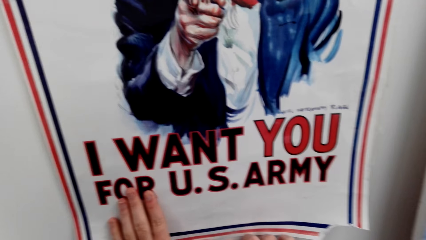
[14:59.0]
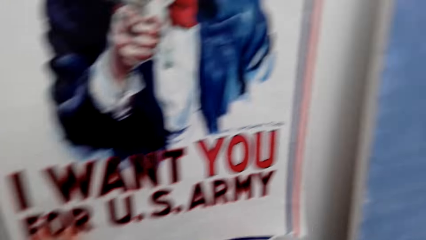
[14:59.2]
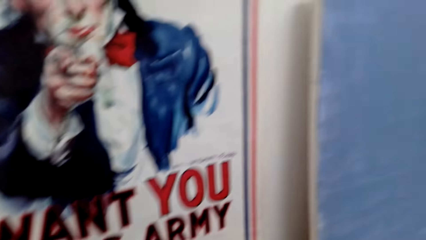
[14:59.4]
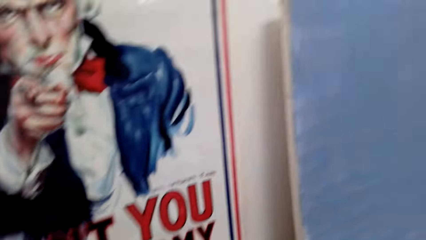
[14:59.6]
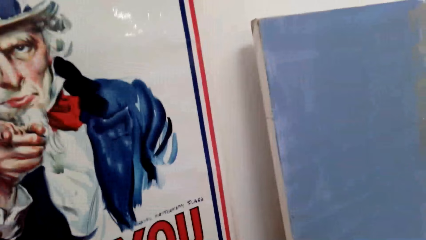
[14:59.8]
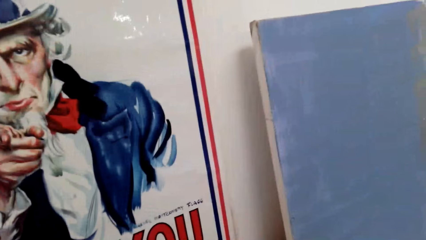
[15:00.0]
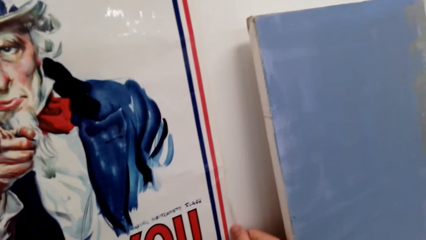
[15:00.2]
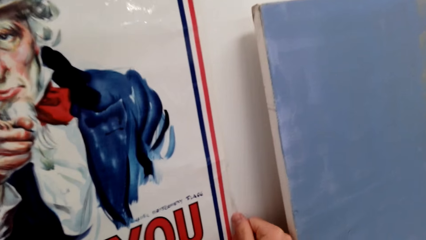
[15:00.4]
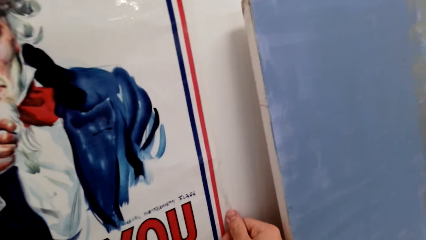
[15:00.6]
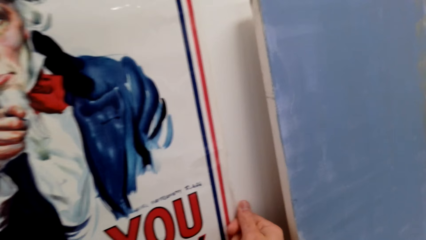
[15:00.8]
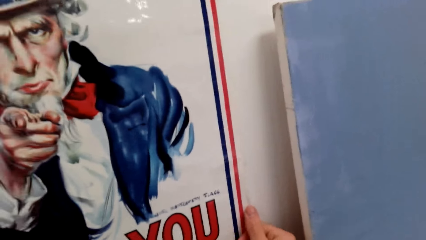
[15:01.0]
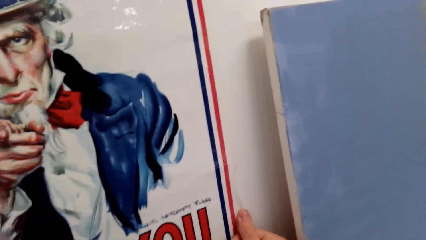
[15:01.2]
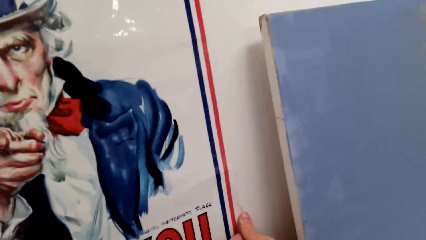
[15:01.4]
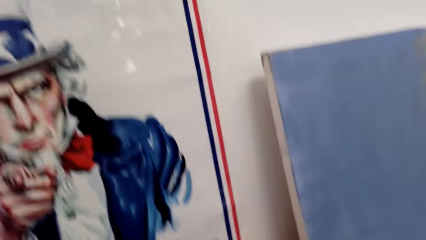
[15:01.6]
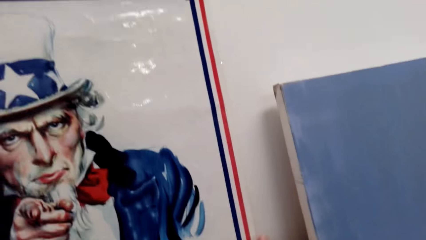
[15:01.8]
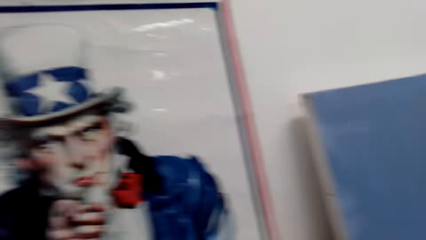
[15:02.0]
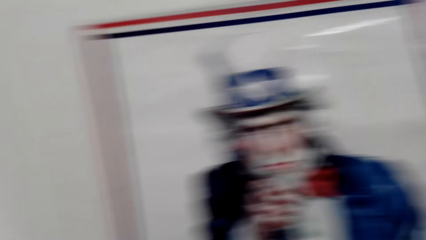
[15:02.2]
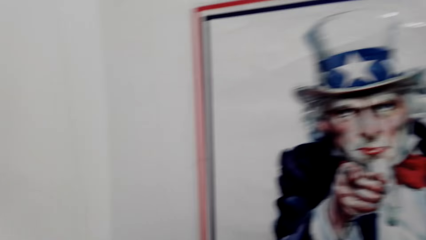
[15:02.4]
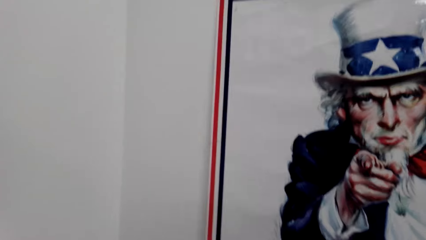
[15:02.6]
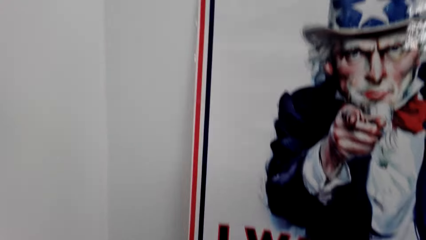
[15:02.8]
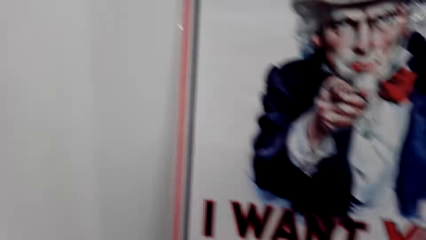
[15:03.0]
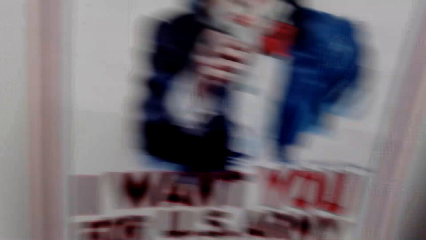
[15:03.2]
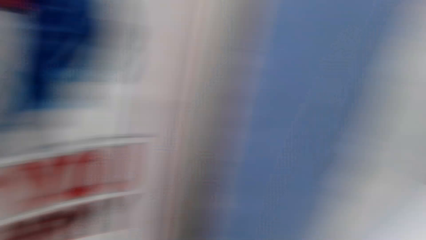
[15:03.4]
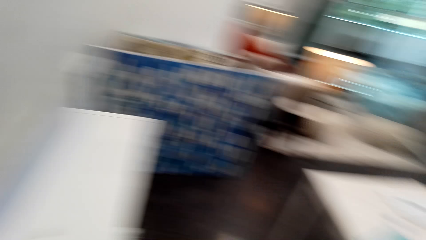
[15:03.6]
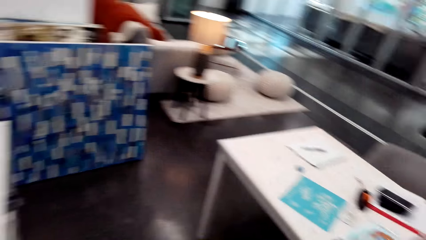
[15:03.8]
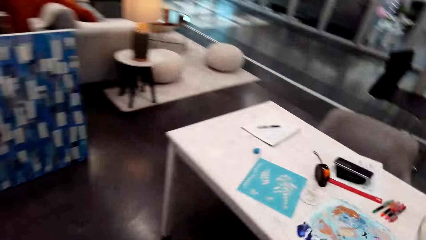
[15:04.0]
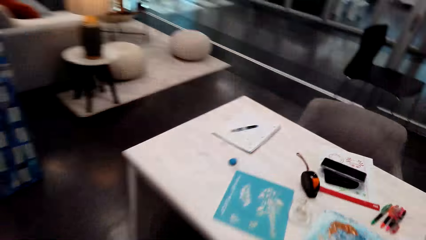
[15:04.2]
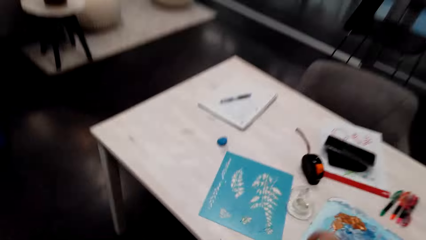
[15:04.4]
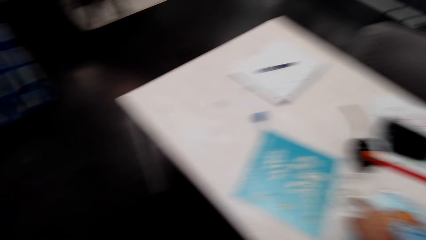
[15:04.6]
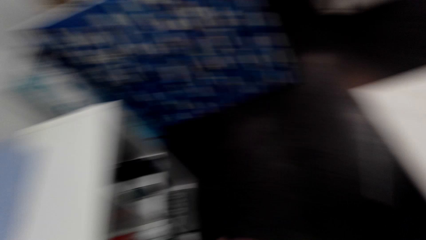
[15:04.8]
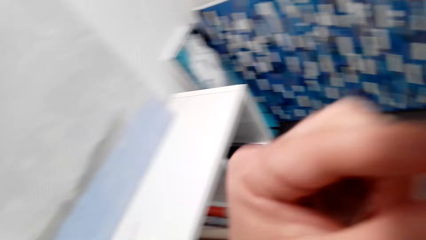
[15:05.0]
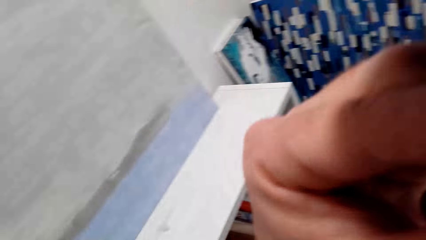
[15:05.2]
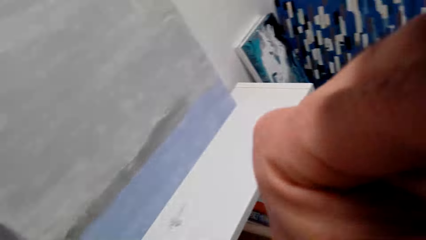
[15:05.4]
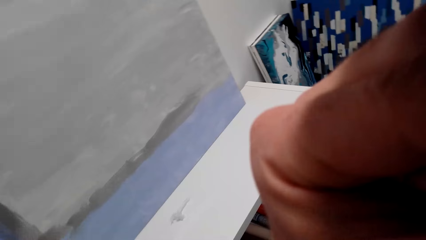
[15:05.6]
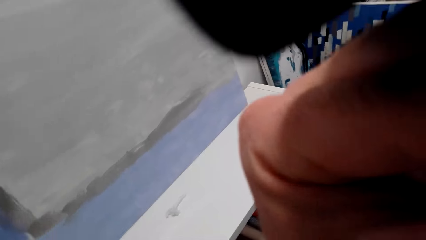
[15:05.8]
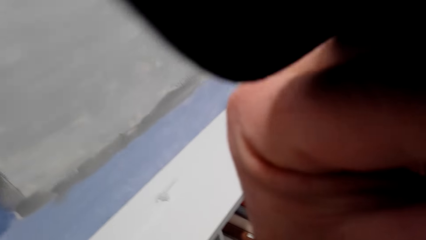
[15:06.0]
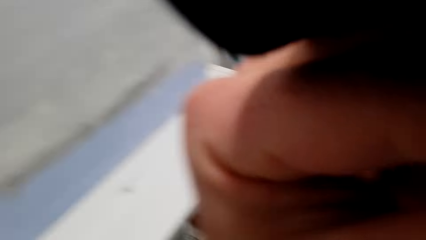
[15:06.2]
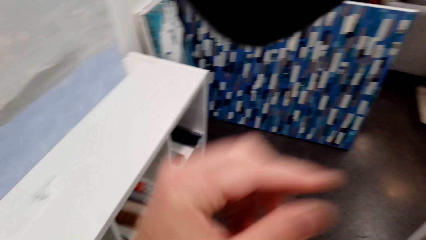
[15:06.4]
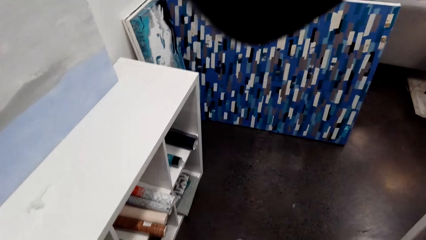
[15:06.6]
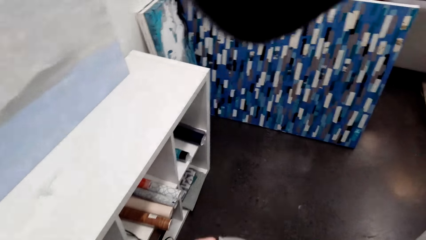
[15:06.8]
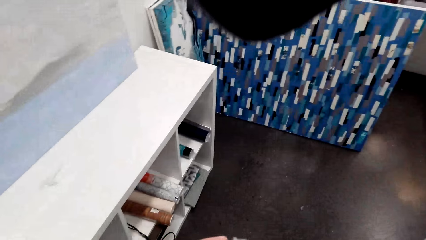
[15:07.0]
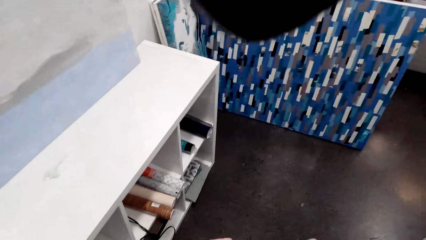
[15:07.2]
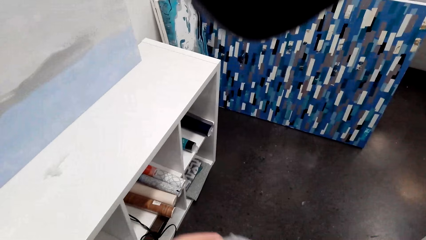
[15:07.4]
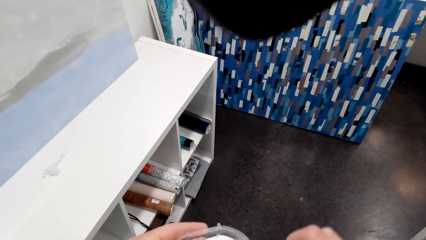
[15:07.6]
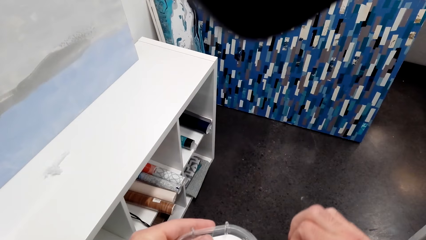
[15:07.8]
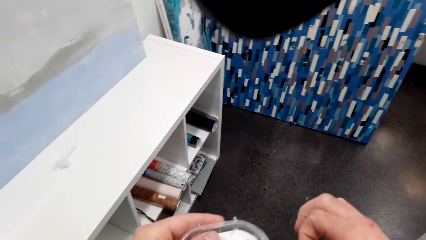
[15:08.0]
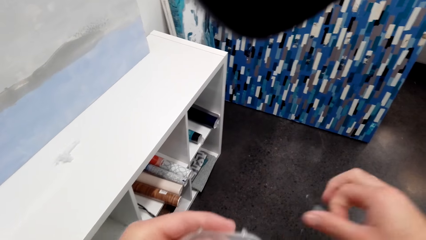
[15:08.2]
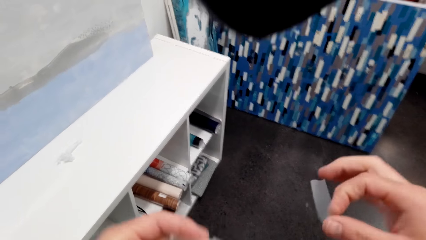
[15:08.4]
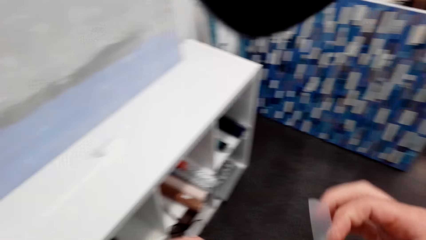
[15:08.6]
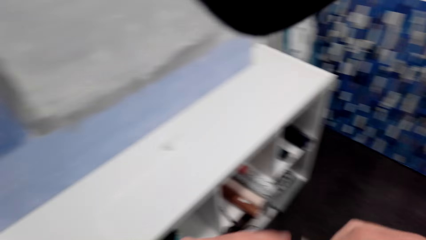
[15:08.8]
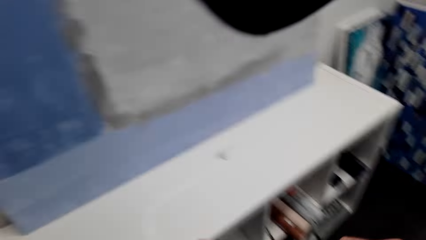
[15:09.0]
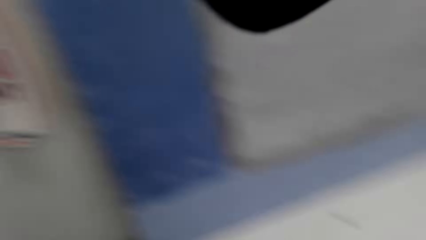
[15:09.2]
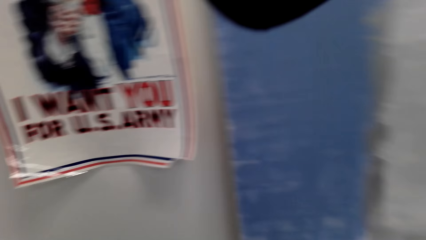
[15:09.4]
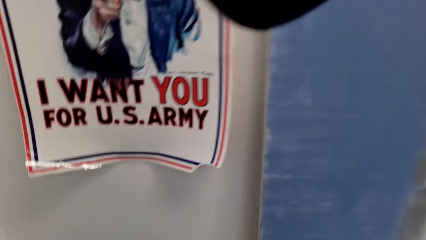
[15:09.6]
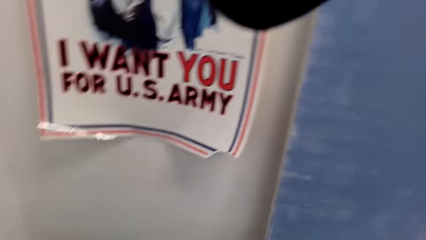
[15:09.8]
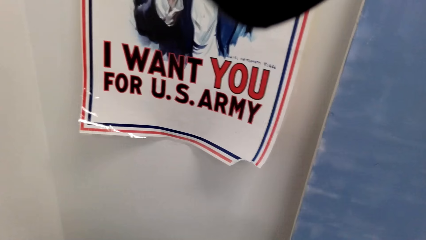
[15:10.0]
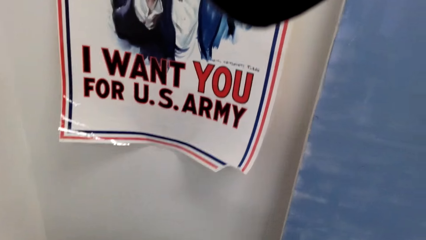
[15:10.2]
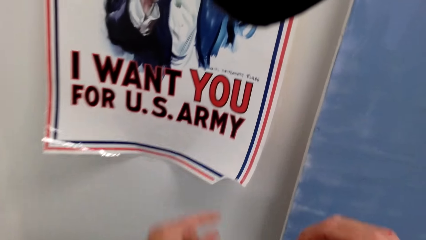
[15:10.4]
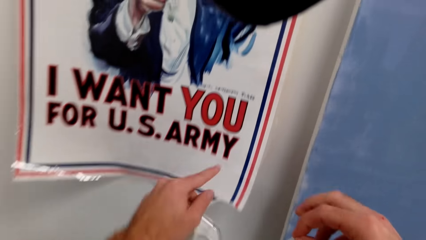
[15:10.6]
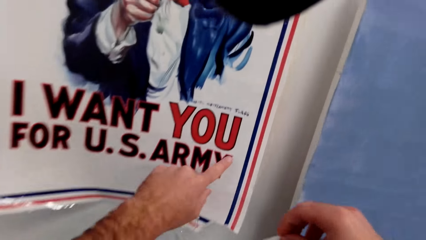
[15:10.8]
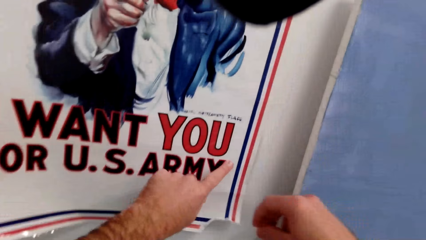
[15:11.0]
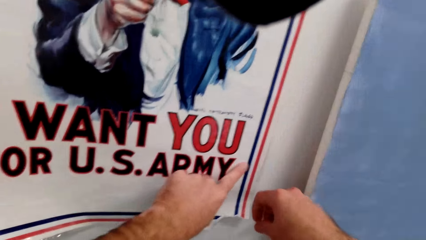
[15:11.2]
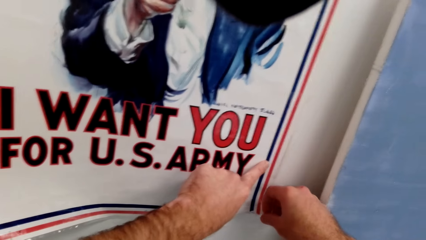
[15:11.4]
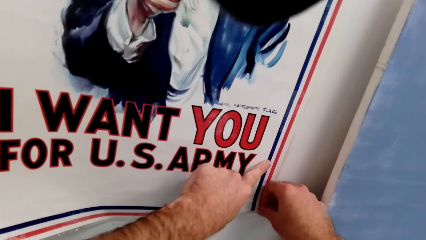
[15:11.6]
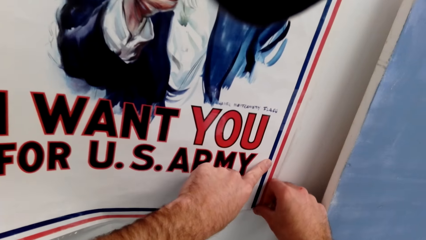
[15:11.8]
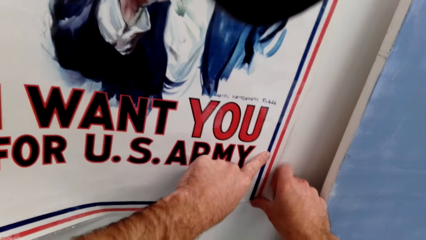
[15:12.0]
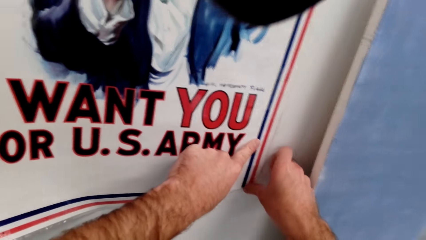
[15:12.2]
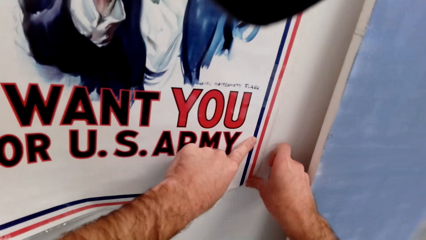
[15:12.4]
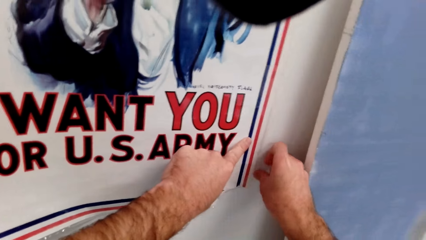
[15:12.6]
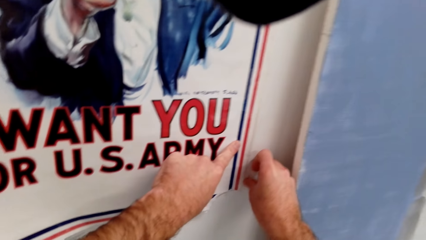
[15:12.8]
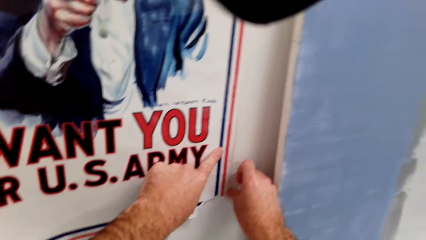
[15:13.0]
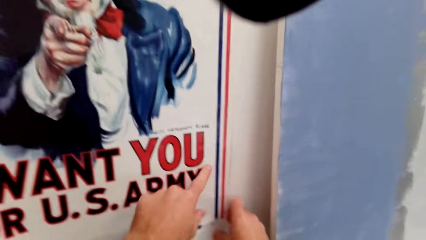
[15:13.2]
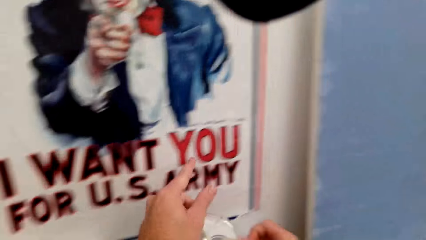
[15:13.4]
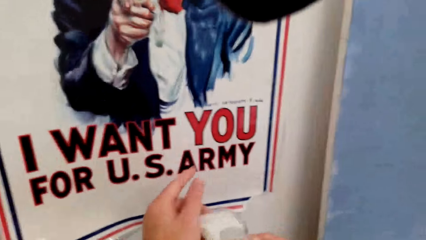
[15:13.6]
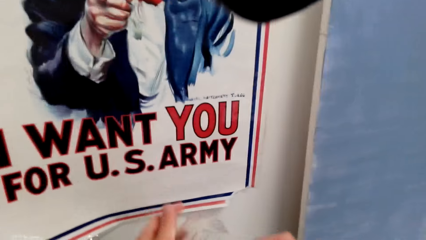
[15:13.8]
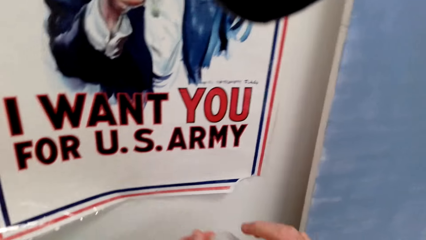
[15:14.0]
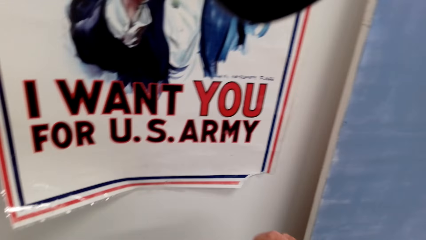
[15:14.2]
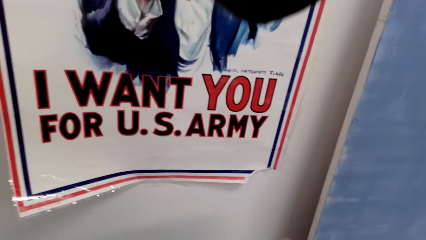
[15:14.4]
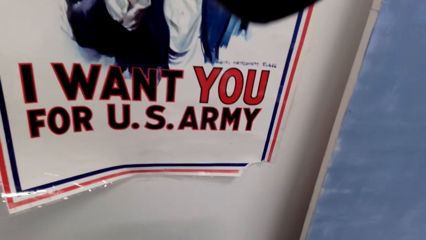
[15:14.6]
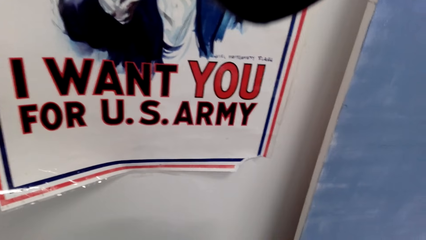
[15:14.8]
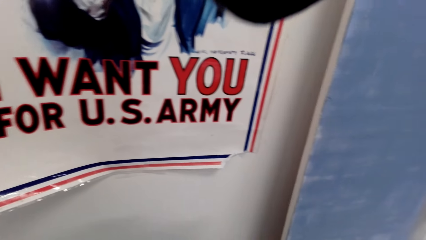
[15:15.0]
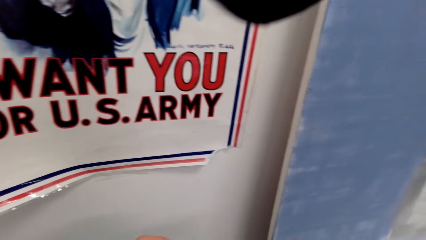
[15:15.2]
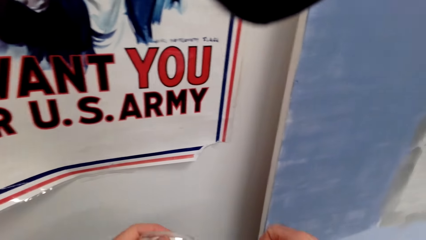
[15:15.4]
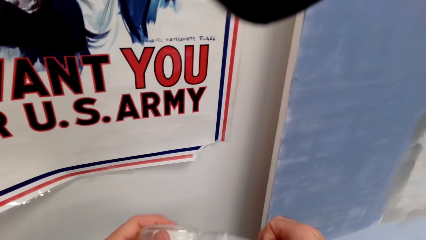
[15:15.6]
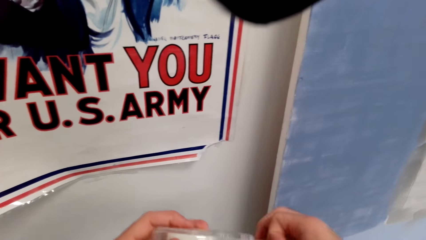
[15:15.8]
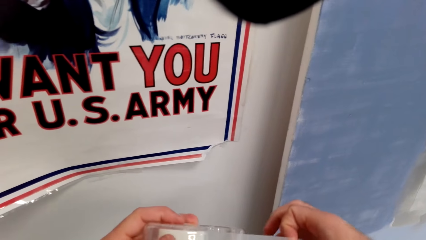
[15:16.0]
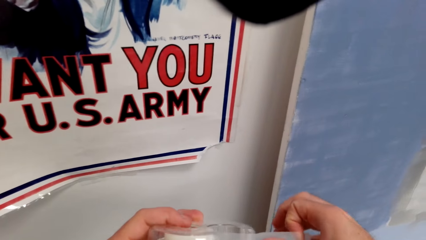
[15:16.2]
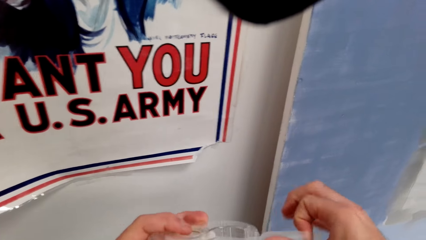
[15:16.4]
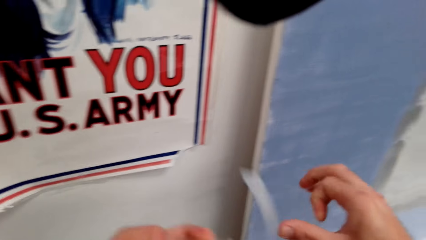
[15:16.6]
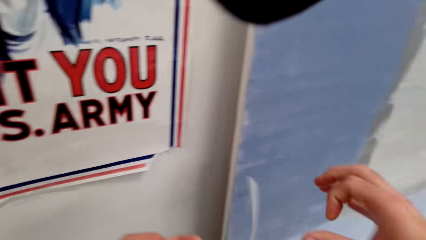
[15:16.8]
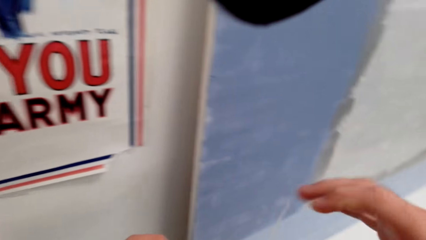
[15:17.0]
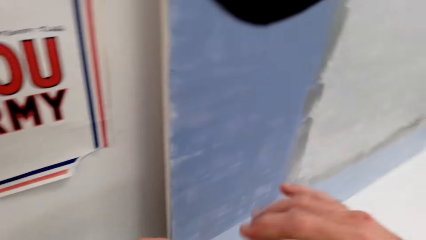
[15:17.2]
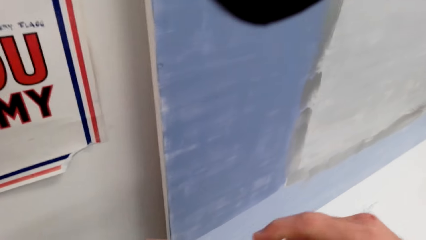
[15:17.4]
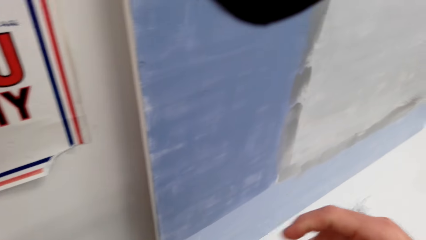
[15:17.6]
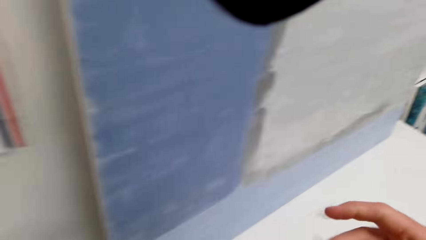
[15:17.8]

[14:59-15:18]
The camera wearer turns around. They touch part of the body. They pick the sellotape roll from the table. They touch the camera. They pick a piece of masking tape. They cut the sellotape. They stick the picture on the wall with the sellotape. They pick a piece of the masking tape. They cut the sellotape.
